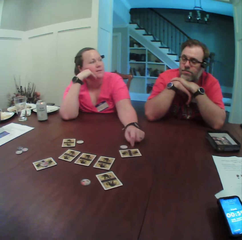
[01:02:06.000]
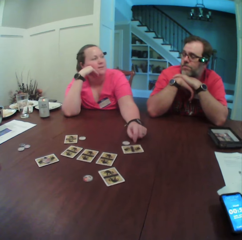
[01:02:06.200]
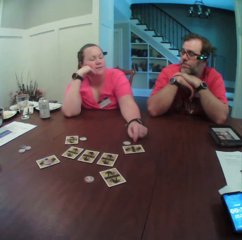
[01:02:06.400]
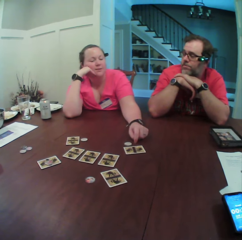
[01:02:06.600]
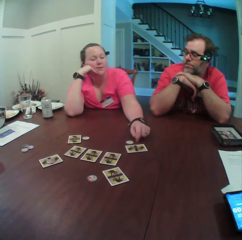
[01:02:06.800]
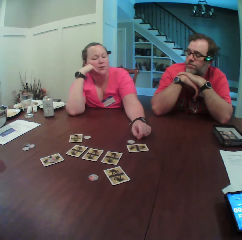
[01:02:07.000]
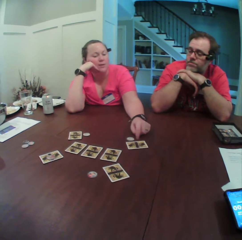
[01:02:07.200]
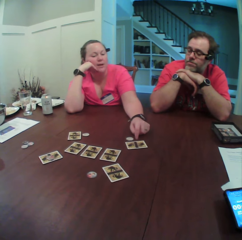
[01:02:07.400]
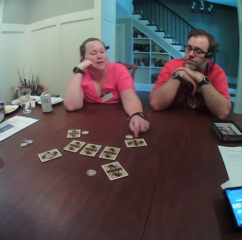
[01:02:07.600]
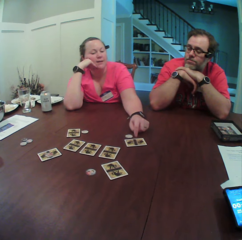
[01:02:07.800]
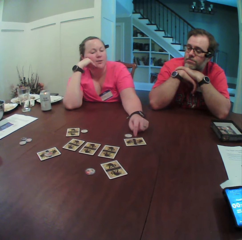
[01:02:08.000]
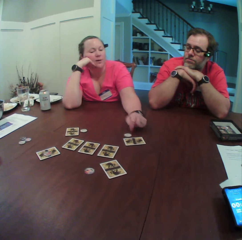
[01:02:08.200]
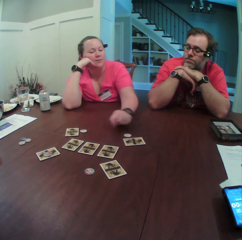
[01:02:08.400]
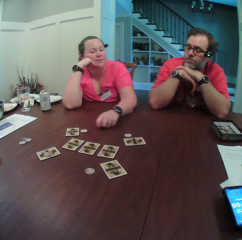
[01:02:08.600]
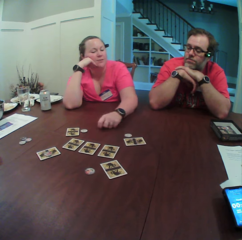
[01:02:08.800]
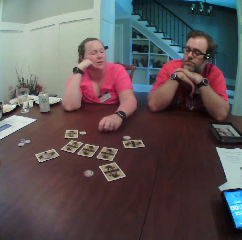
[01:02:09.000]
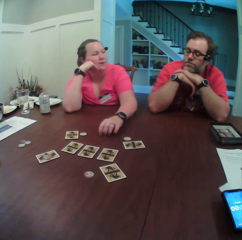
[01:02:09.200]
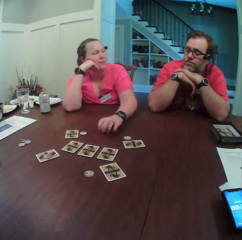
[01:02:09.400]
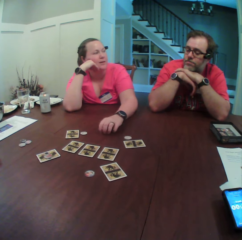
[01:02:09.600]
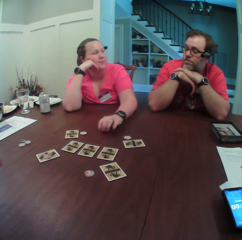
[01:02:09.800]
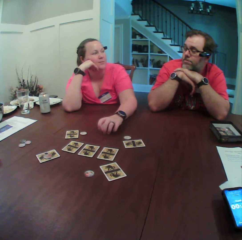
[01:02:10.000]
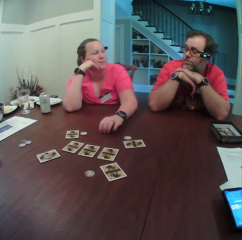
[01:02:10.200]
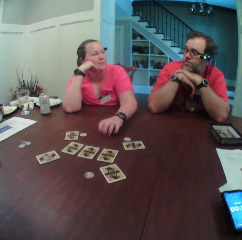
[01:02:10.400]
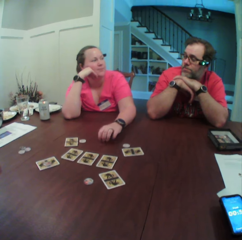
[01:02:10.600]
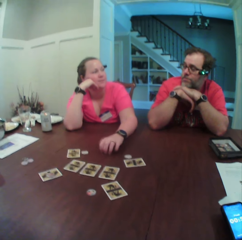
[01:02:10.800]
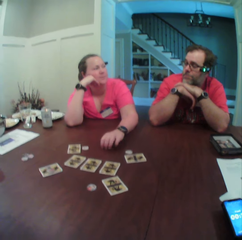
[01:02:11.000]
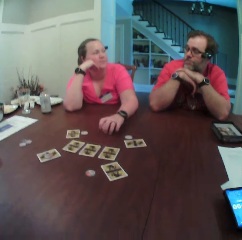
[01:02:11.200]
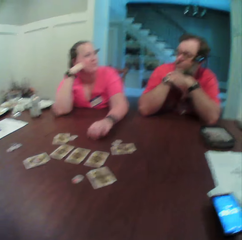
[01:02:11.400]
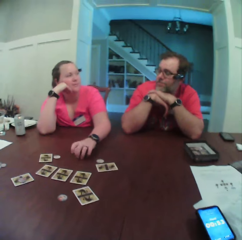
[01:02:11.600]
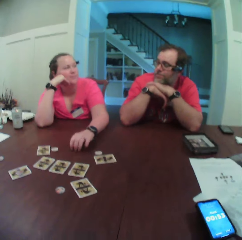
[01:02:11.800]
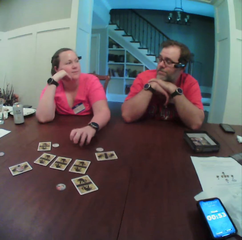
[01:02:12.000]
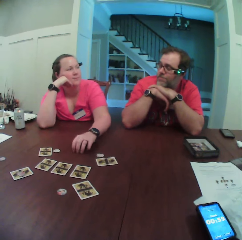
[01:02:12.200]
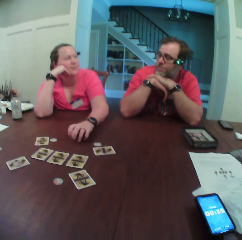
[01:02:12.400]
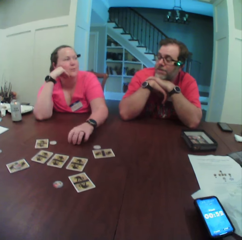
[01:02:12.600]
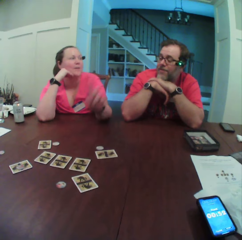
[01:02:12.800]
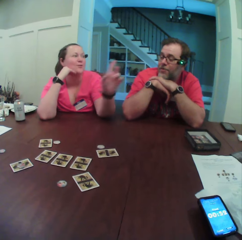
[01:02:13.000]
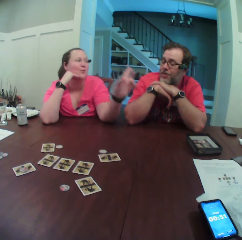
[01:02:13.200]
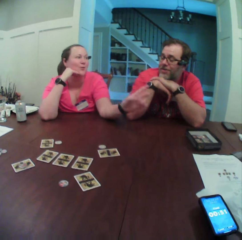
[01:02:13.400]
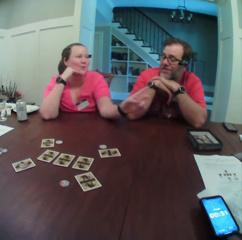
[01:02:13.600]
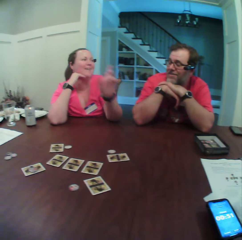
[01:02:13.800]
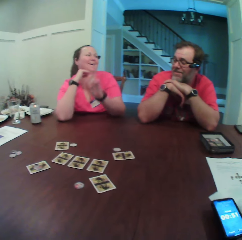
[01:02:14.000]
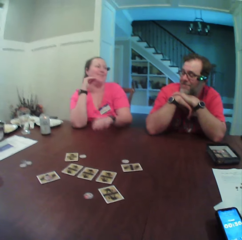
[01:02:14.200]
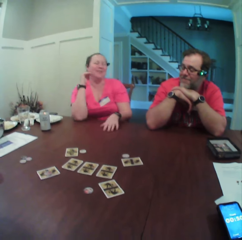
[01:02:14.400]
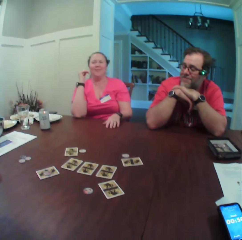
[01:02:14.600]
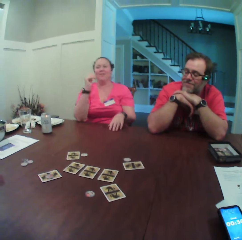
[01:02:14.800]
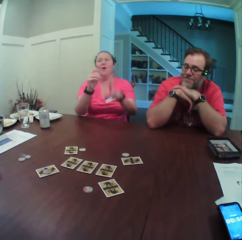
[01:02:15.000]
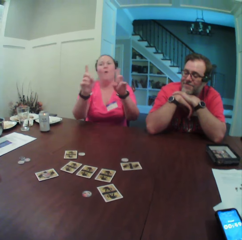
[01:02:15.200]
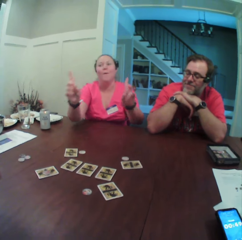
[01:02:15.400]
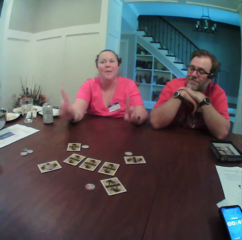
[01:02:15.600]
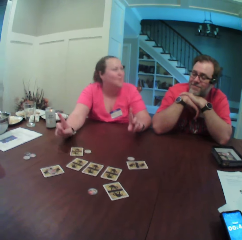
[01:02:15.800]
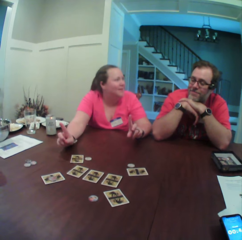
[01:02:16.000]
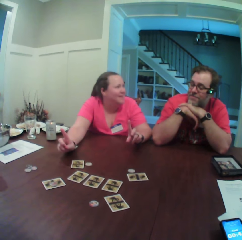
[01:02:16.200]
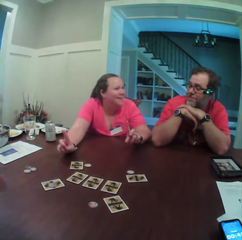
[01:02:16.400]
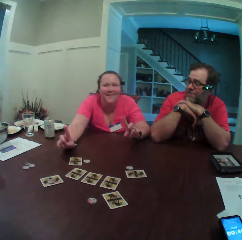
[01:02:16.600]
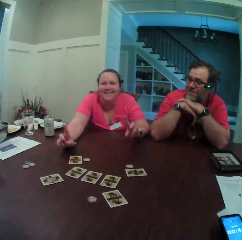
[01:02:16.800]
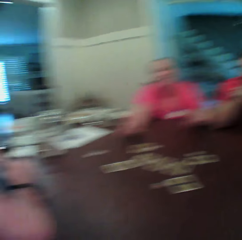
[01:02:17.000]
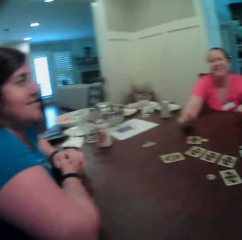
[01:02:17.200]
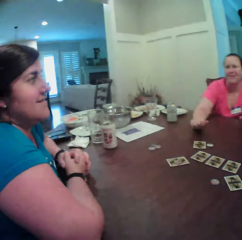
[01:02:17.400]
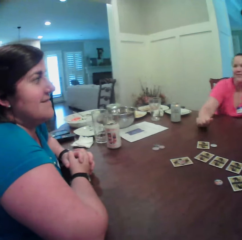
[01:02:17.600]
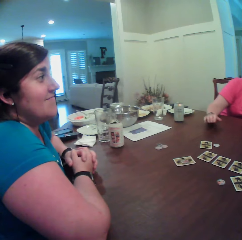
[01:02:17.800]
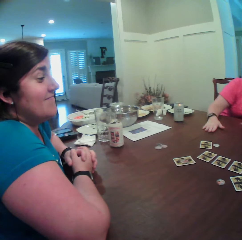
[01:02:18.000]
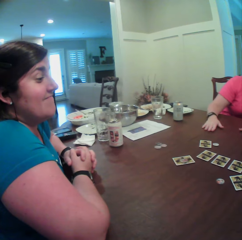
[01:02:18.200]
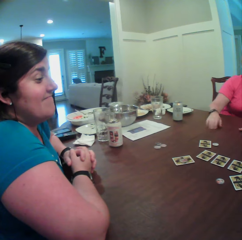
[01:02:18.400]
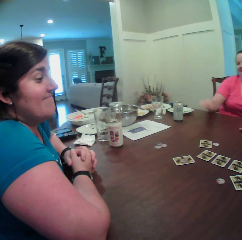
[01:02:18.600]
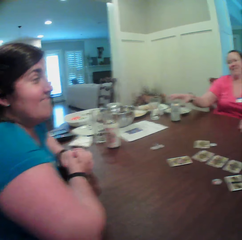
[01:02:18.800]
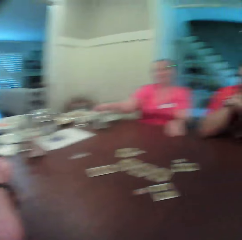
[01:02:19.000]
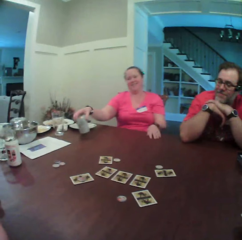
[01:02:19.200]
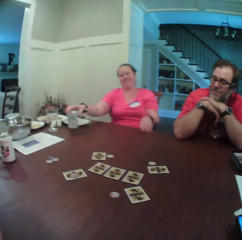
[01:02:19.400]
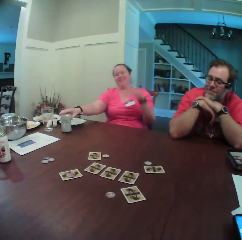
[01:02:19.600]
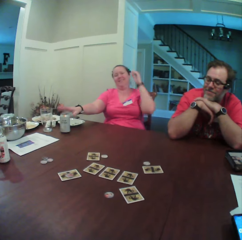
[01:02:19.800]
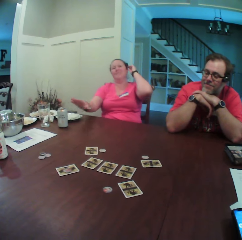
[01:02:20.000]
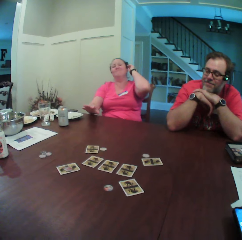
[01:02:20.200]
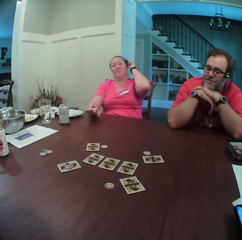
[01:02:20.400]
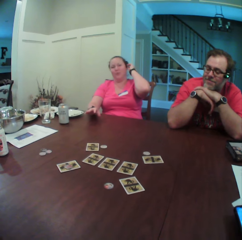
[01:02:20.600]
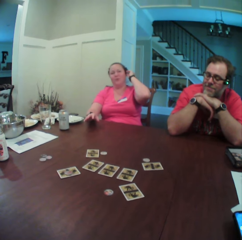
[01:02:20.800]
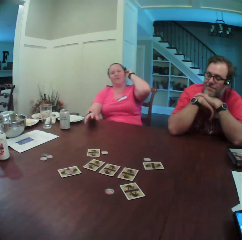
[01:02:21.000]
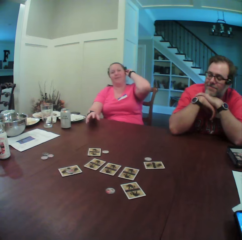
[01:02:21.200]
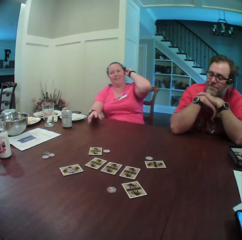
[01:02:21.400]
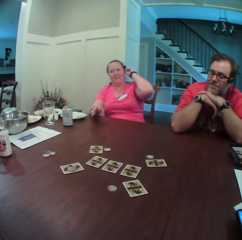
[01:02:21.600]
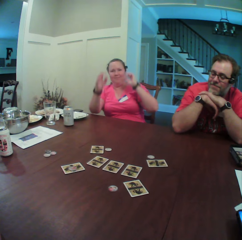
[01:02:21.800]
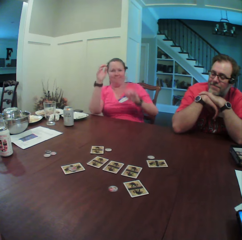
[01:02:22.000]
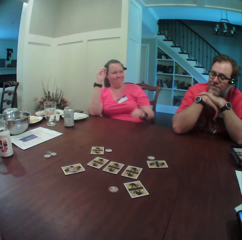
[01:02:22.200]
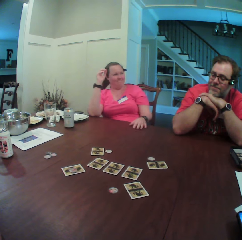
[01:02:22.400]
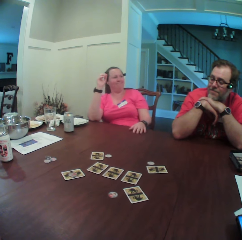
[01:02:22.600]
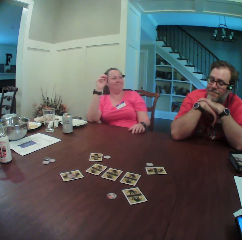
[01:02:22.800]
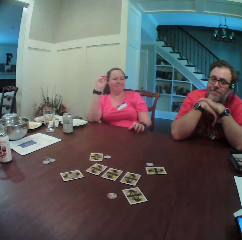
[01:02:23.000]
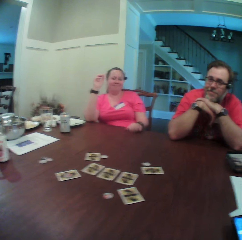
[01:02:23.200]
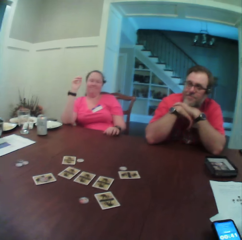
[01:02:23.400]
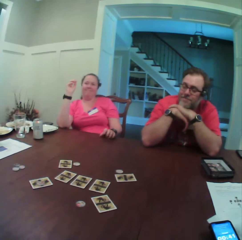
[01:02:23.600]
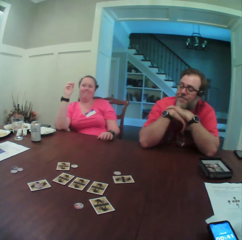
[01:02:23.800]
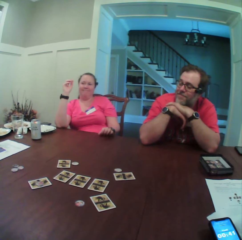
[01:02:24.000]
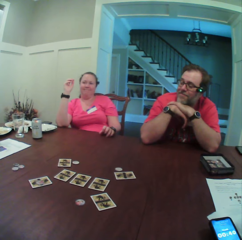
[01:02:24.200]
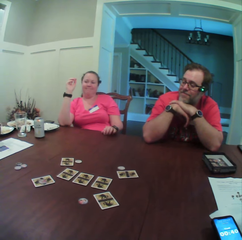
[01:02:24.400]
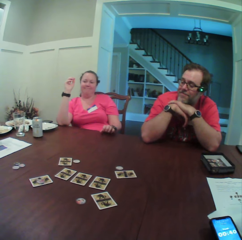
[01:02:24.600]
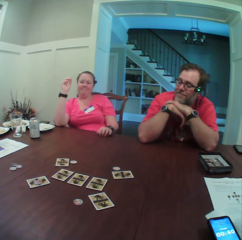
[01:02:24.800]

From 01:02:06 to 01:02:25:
A woman hits the table with her left fingers. The woman points with her left hand and touches the table with her left hand. The woman points at another woman with her left hand. The first woman touches the table with both hands. She picks up a can of beverage from the table with her left hand, shakes the can of beverage with her left hand, and places the can of beverage on the table with her left hand. She touches her head with her left hand and touches the table with her right hand. She touches her right hand with her left hand and touches the table with her left hand. She taps the table with her left fingers.

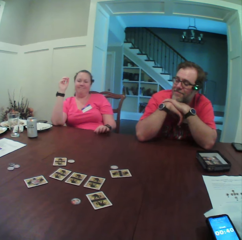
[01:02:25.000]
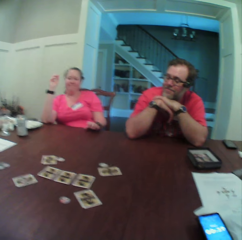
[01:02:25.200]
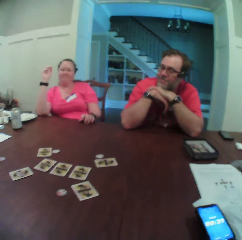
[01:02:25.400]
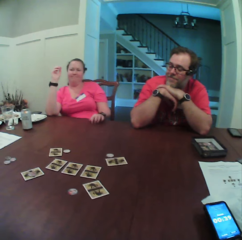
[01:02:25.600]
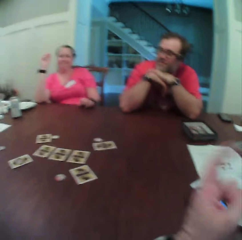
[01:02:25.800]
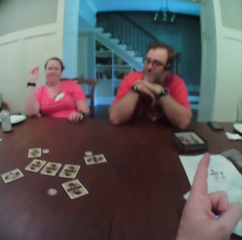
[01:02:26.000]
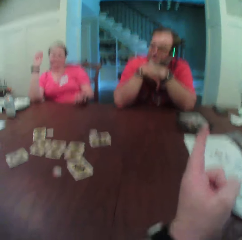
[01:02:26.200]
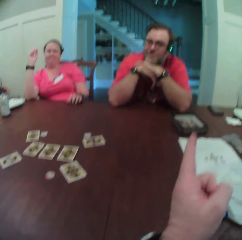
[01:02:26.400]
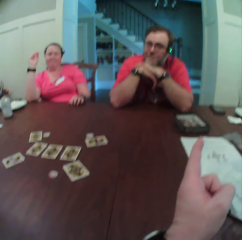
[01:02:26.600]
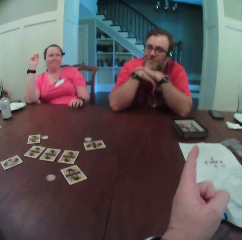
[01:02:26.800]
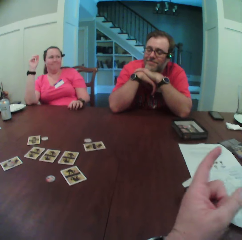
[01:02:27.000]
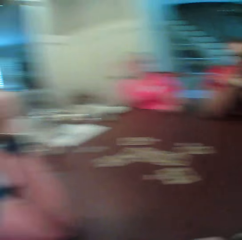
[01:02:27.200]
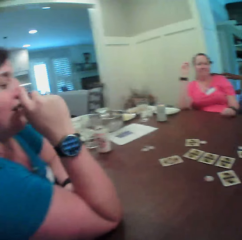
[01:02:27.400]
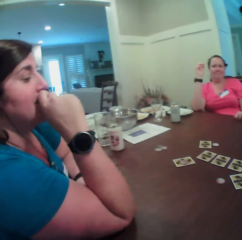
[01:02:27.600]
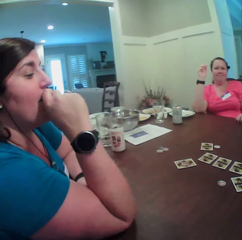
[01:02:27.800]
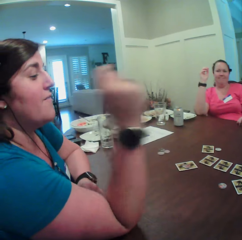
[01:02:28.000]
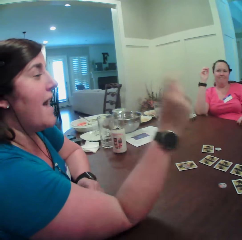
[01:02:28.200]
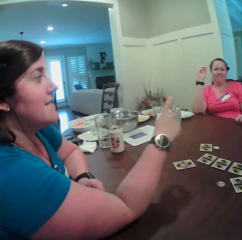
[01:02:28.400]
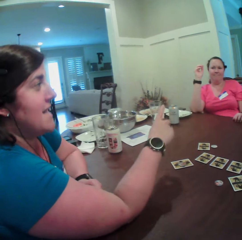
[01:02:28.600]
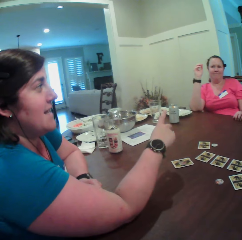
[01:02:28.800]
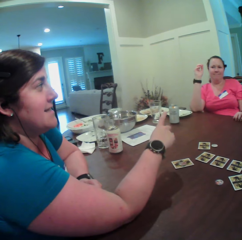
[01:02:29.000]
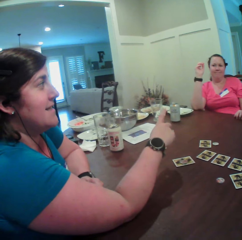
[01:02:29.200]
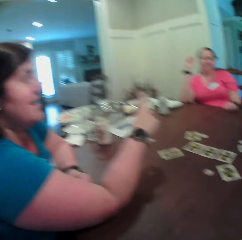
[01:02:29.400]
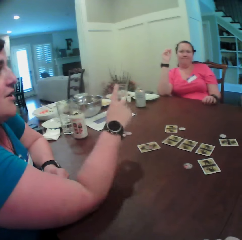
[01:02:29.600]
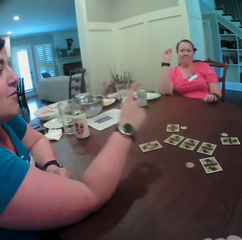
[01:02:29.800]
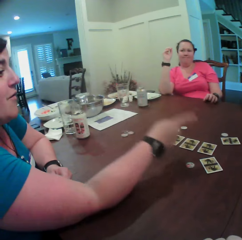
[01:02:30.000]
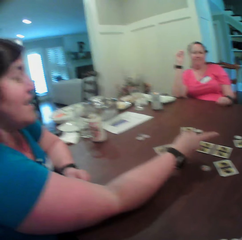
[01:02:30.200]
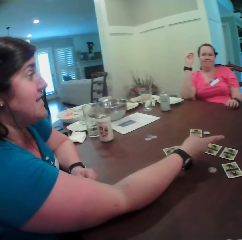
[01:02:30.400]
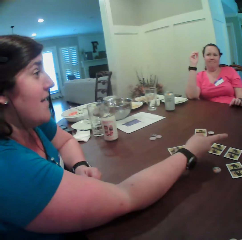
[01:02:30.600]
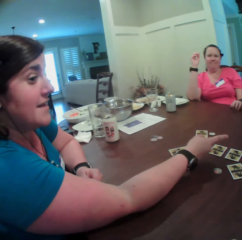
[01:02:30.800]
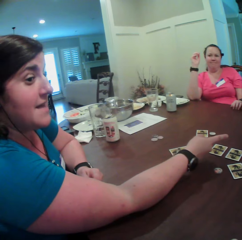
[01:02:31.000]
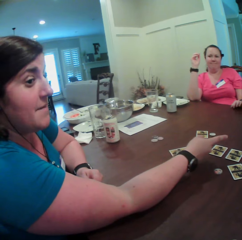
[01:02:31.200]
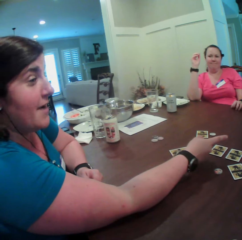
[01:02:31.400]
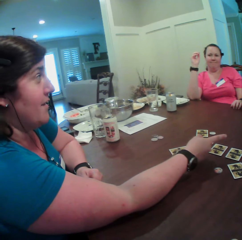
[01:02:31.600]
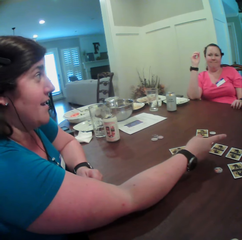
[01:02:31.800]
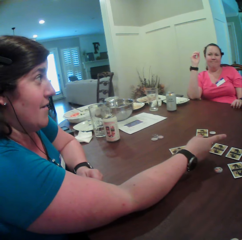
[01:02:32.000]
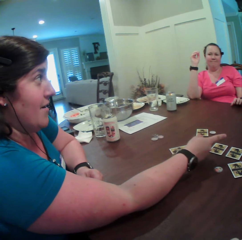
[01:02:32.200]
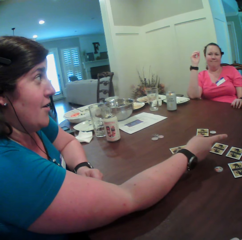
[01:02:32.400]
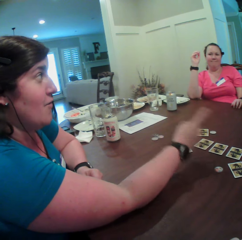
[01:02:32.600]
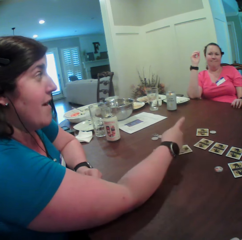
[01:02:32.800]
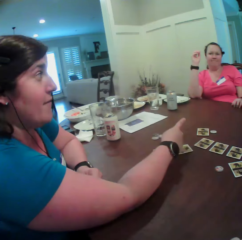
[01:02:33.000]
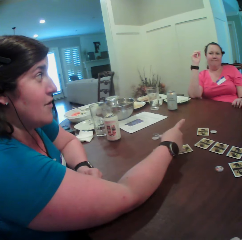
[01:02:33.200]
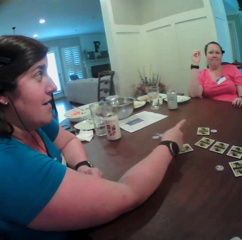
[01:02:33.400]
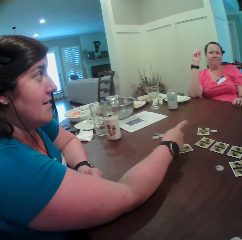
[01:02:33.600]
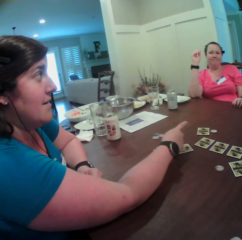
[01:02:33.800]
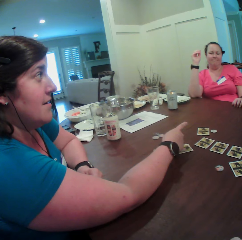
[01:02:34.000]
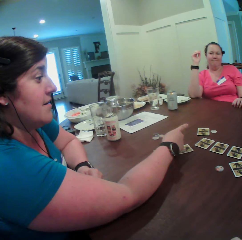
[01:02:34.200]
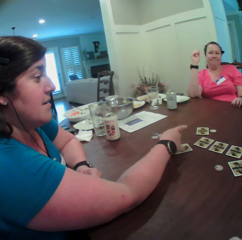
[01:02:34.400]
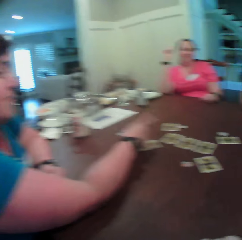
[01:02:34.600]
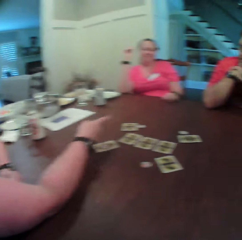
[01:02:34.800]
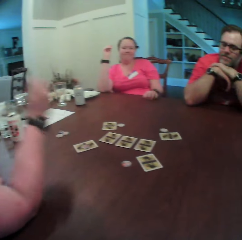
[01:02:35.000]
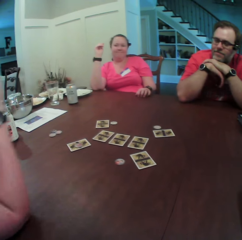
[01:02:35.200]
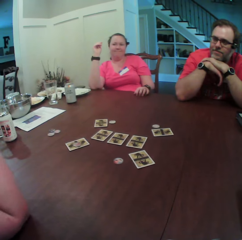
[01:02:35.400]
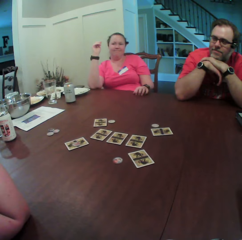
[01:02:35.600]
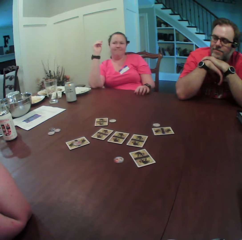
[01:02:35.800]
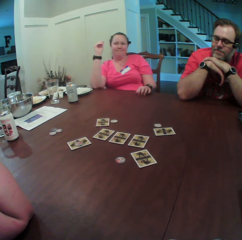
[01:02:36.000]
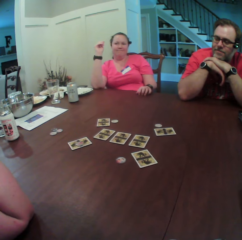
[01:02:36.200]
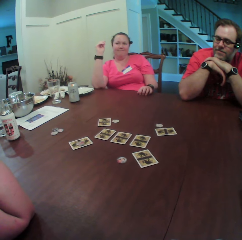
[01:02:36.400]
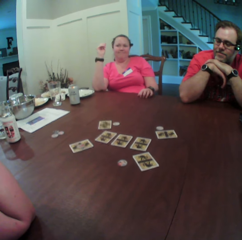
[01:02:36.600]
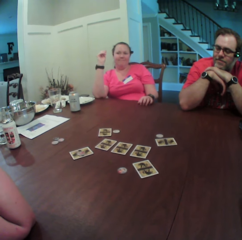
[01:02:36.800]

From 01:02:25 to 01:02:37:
The camera wearer points at a man with his left hand. A woman points at another woman with her right hand. The first woman points at the man with her right hand. The first woman points at the other woman with her right hand.
